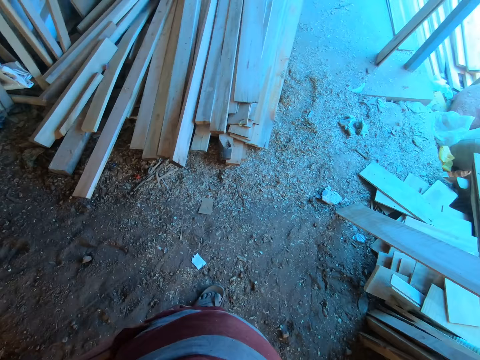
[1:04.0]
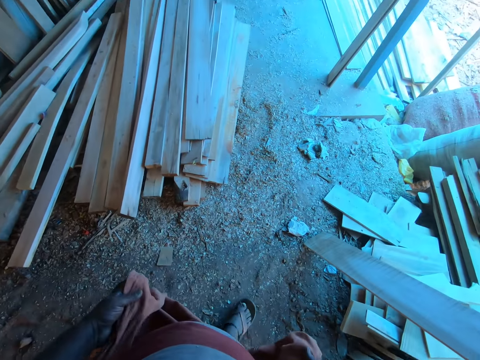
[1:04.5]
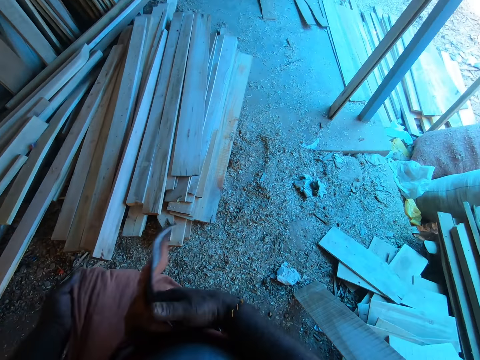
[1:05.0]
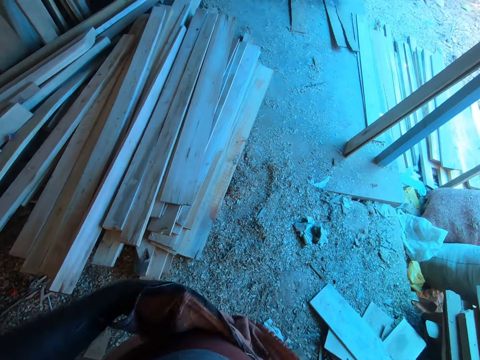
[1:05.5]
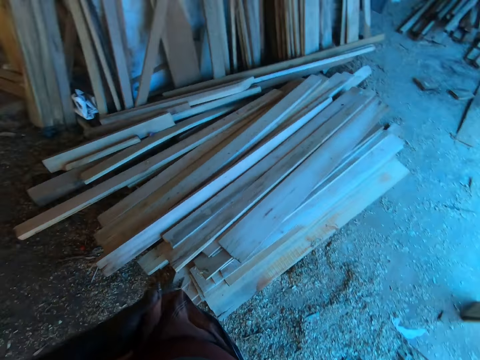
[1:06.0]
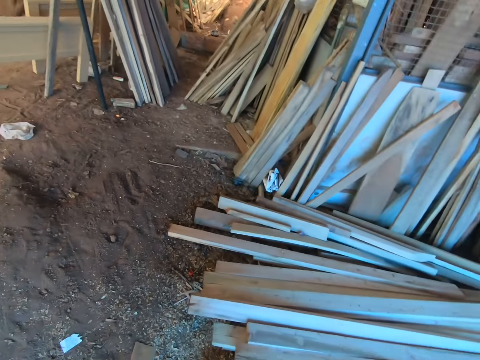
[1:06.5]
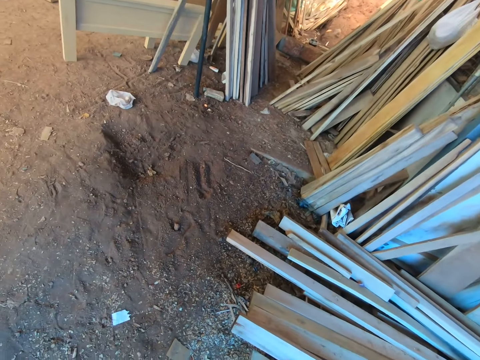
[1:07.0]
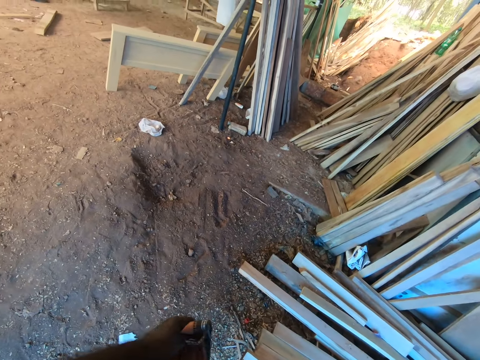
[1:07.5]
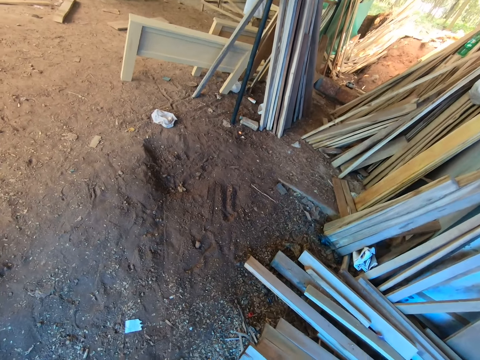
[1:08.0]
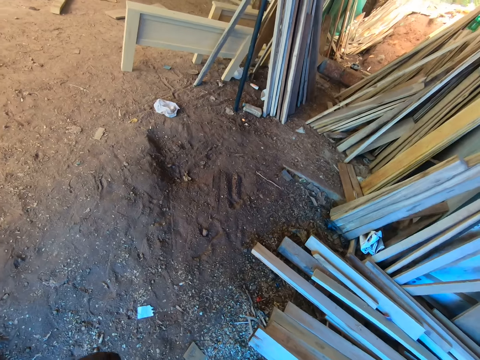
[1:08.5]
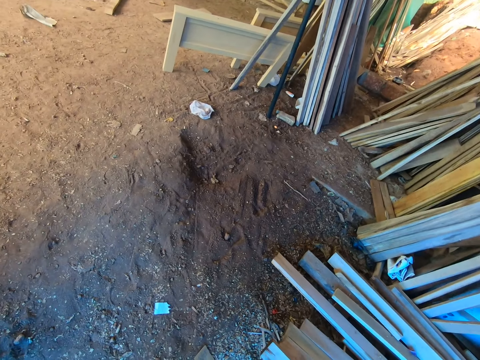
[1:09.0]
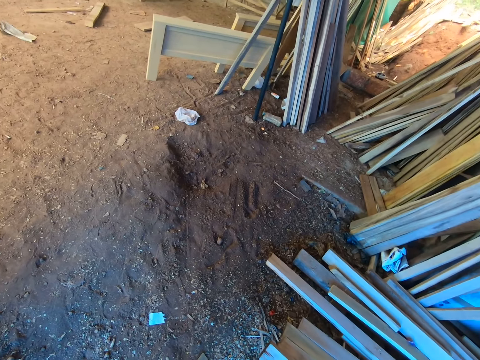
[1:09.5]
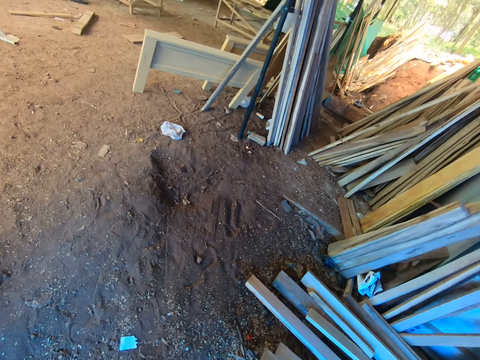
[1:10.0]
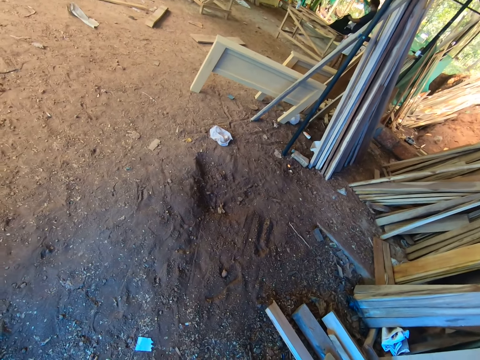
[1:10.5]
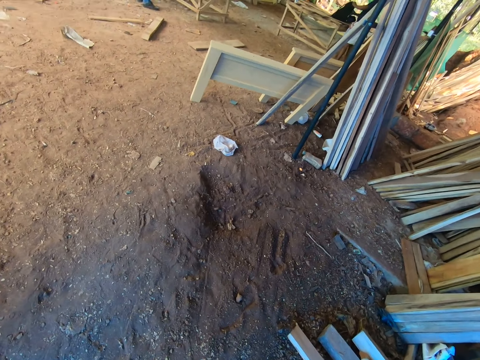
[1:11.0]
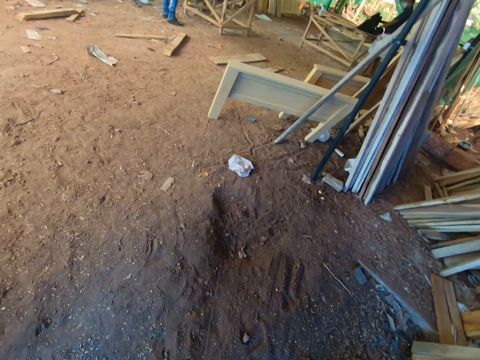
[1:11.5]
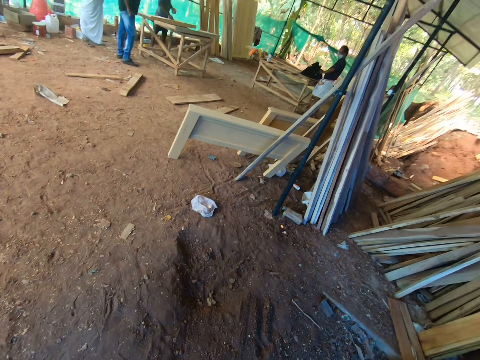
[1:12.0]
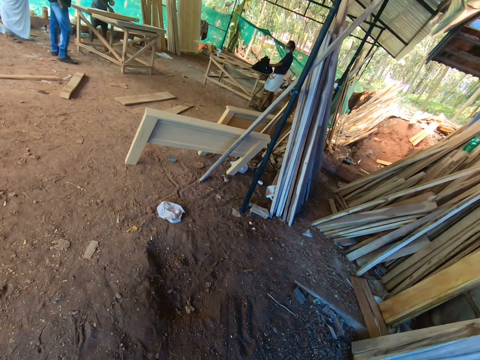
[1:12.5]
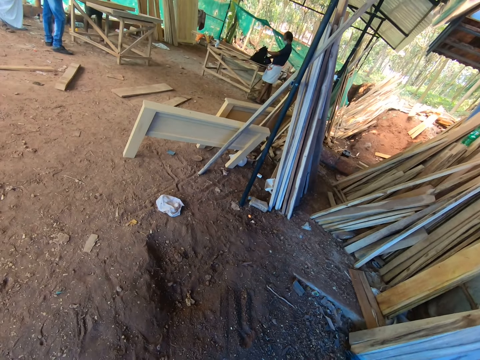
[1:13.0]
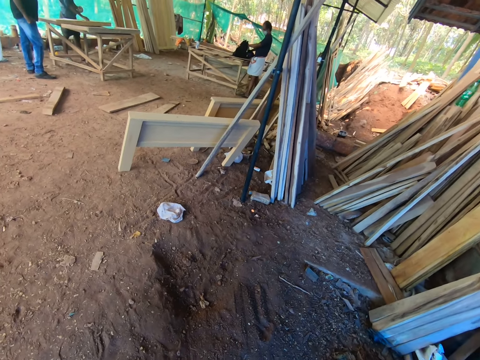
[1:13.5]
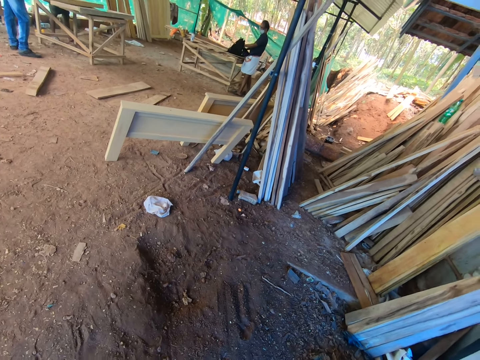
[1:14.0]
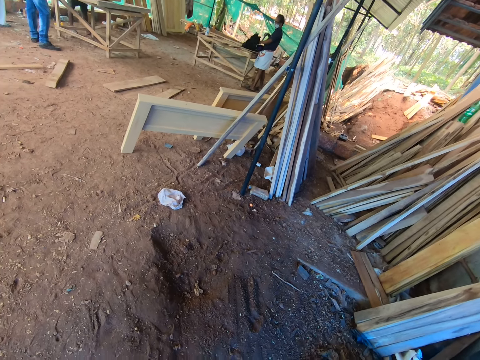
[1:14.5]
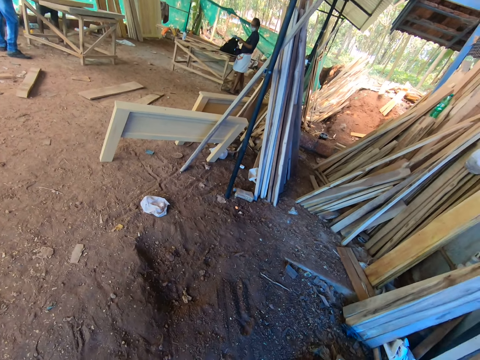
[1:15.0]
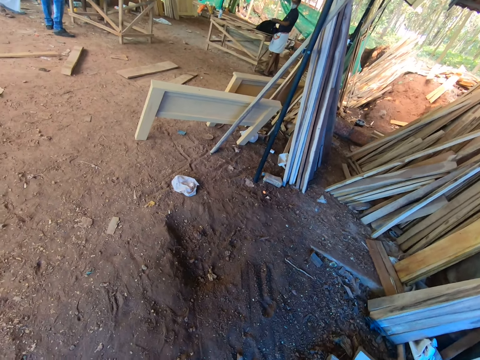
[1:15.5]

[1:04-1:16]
The camera wearer ties the kanga on the waist. They stare. A man picks books from a bag with both hands.

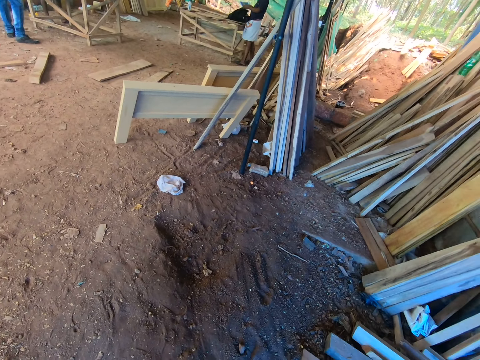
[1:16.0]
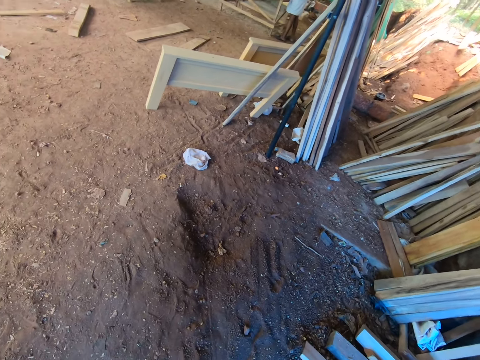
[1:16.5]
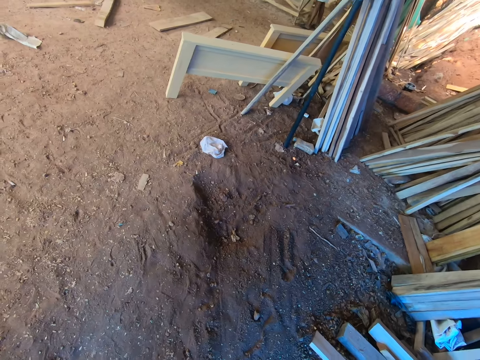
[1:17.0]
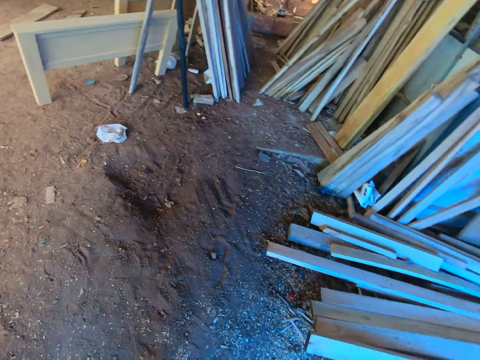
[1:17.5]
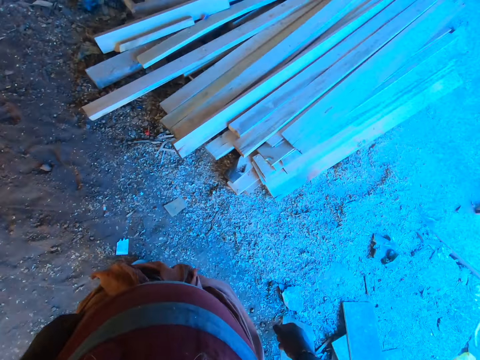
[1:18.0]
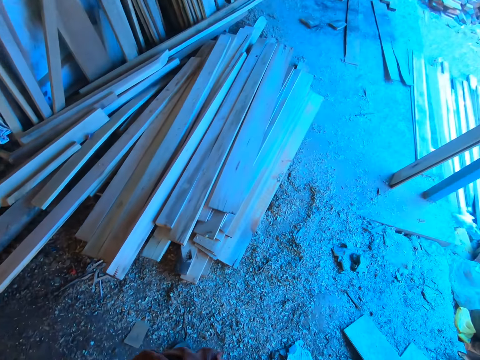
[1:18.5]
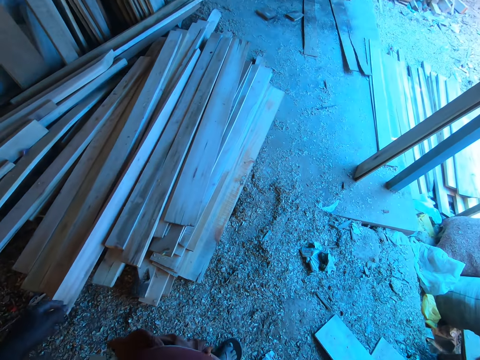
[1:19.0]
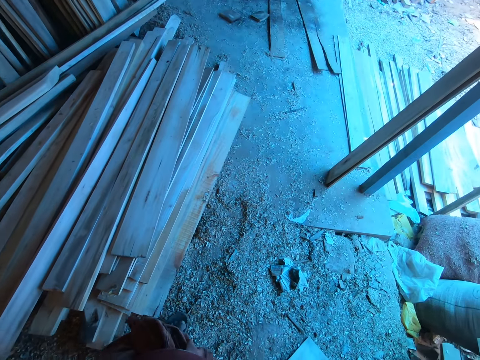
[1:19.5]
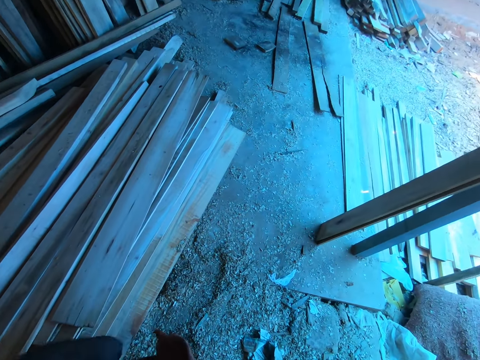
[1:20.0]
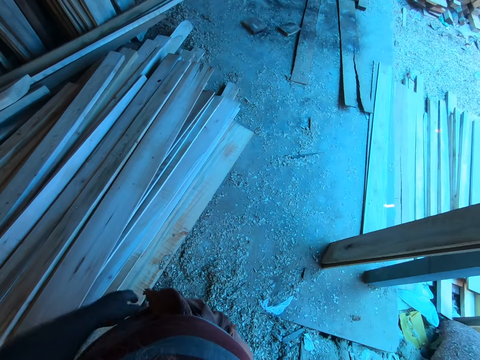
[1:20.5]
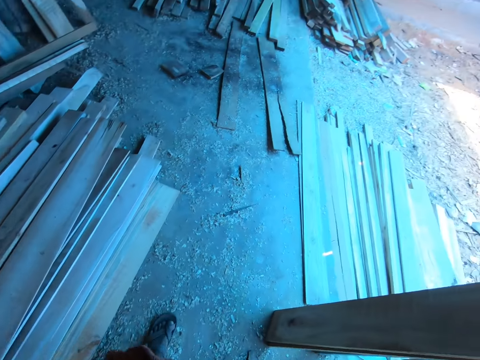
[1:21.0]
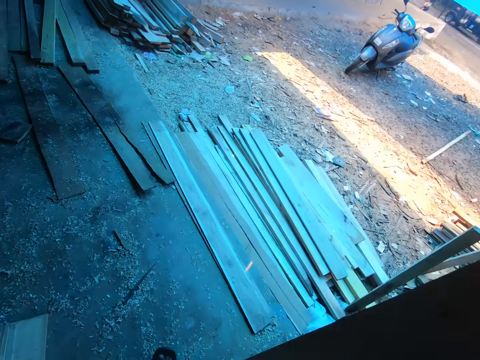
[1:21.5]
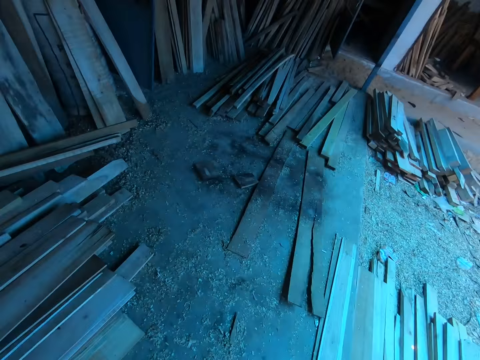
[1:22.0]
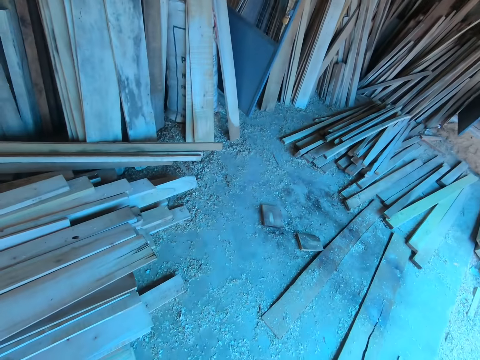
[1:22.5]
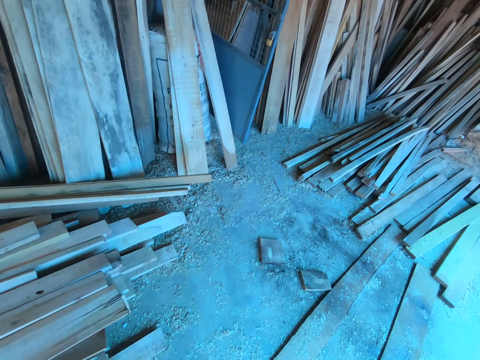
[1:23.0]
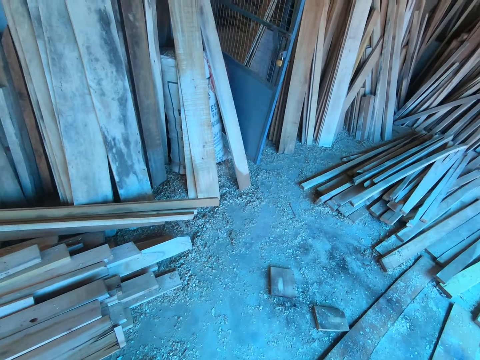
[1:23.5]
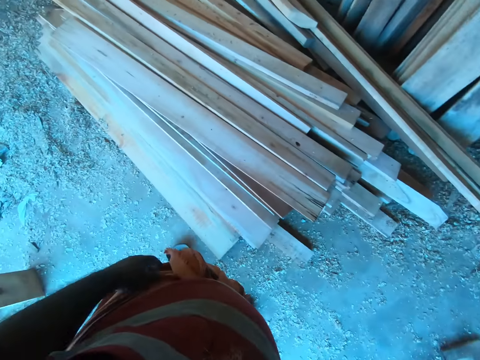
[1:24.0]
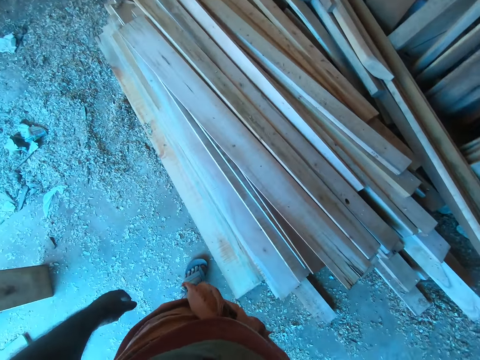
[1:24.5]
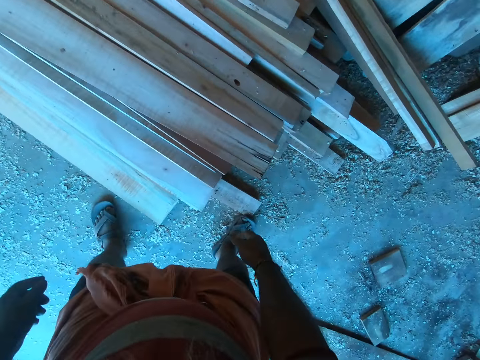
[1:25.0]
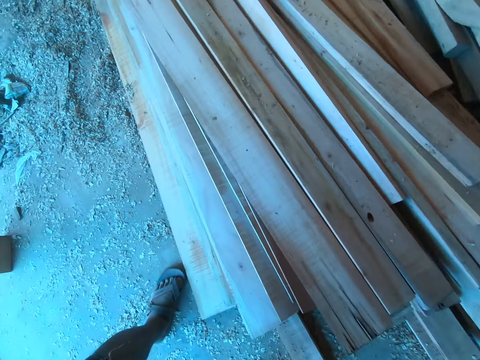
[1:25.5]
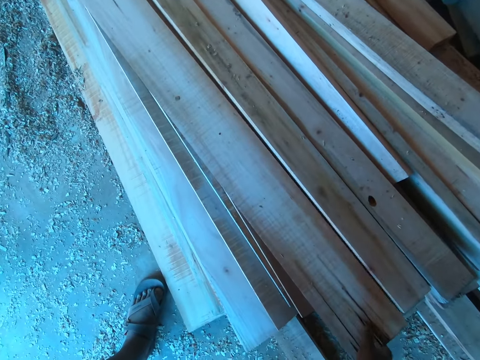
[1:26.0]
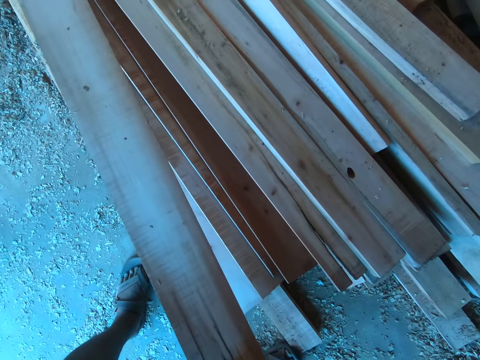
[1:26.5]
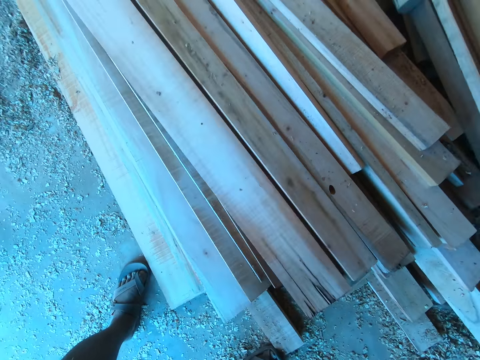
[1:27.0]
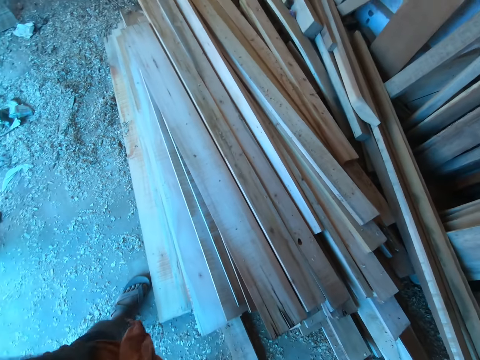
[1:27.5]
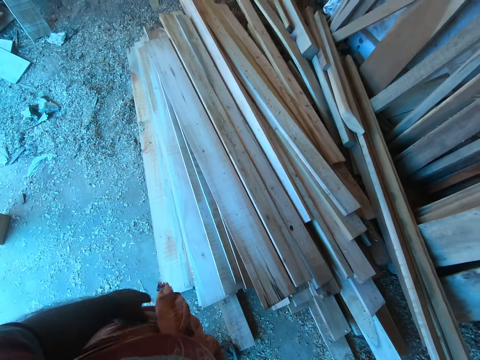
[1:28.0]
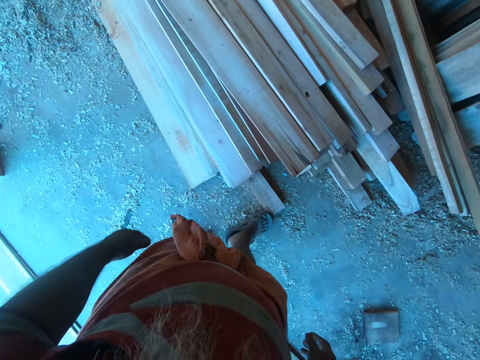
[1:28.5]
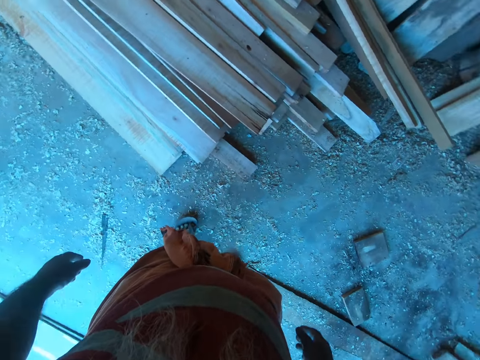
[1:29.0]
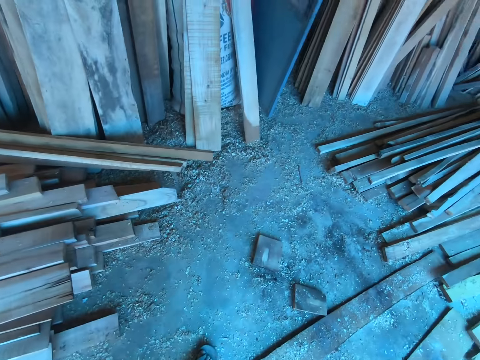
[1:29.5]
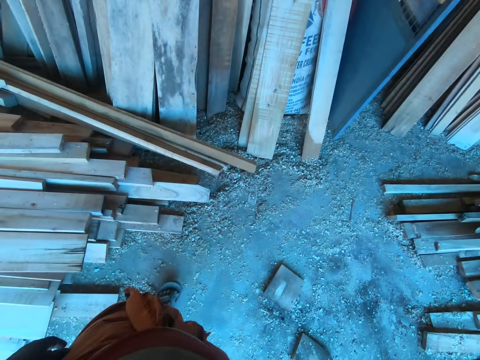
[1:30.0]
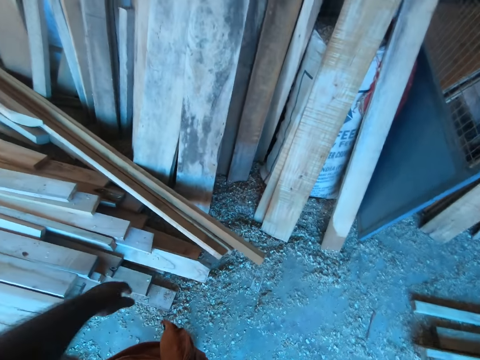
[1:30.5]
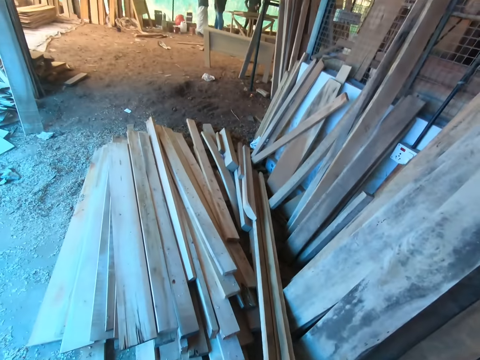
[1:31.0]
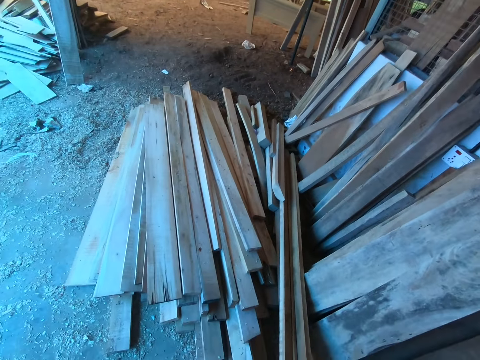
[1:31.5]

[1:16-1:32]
The camera wearer walks around. He looks around. He lifts a wooden plank on some wooden planks with his right hand. He converses with a group of men. He drops the wooden plank on the wooden planks with his right hand. He walks around.
